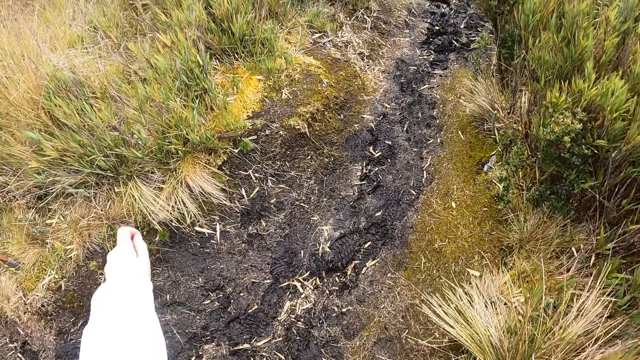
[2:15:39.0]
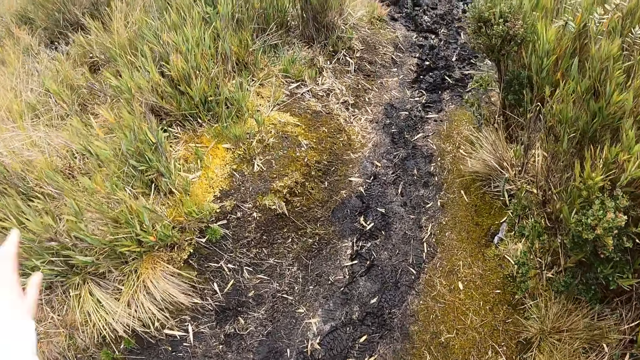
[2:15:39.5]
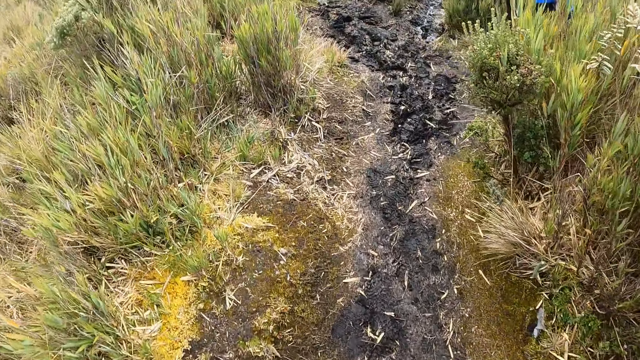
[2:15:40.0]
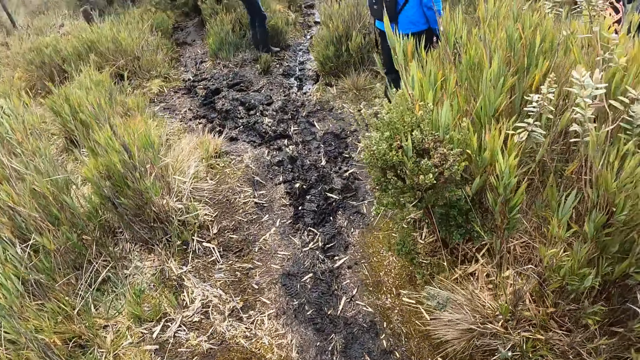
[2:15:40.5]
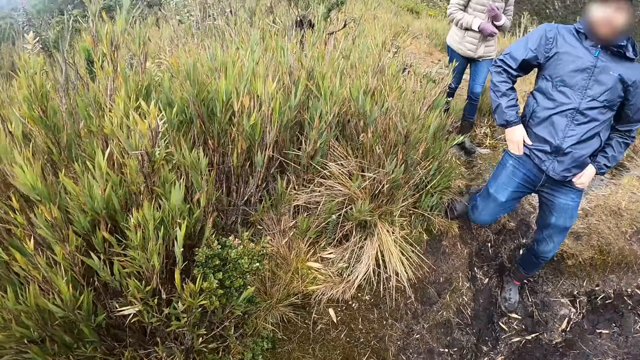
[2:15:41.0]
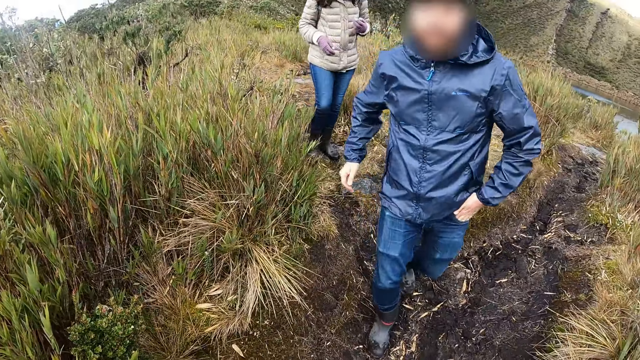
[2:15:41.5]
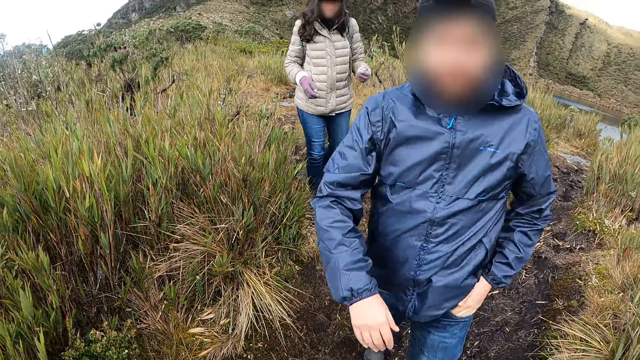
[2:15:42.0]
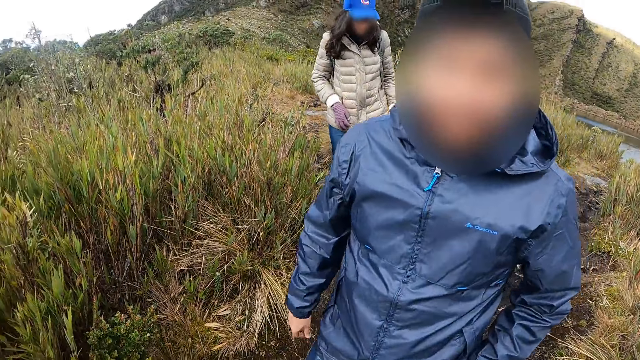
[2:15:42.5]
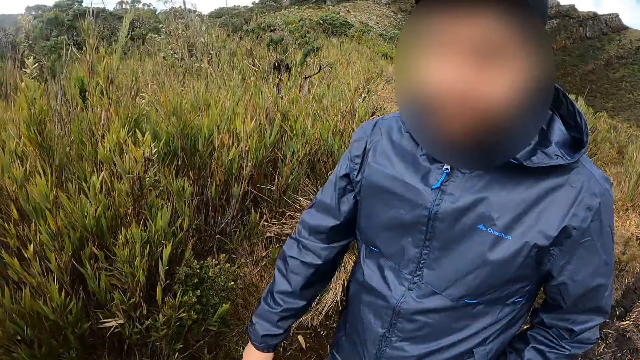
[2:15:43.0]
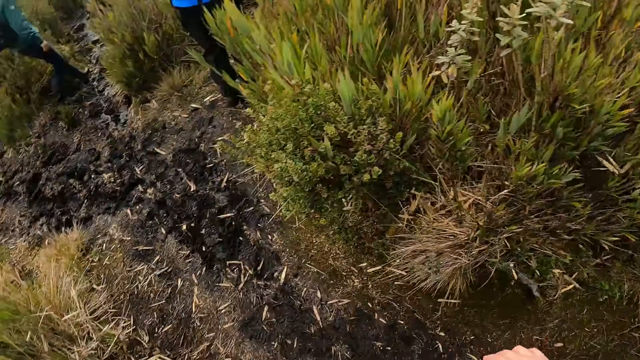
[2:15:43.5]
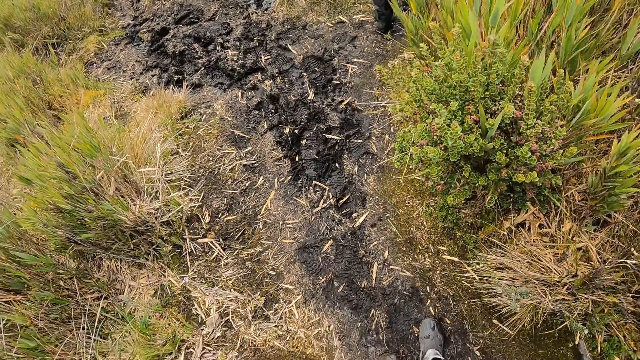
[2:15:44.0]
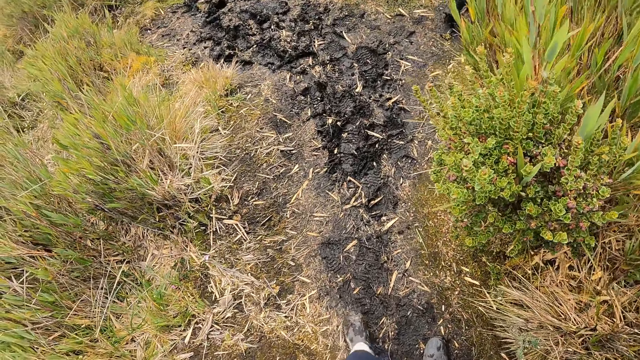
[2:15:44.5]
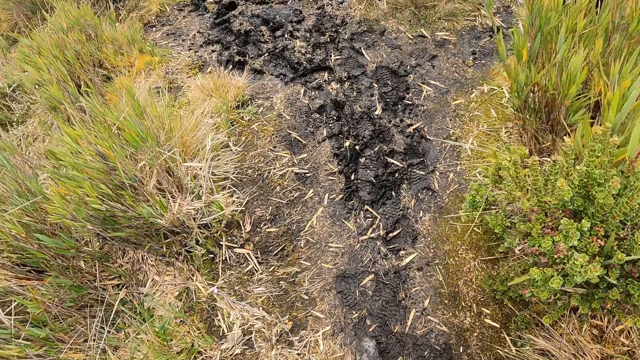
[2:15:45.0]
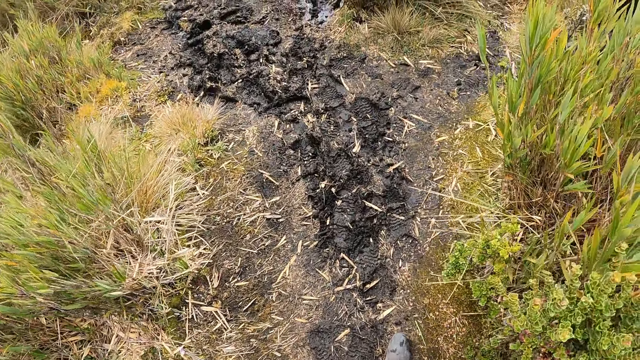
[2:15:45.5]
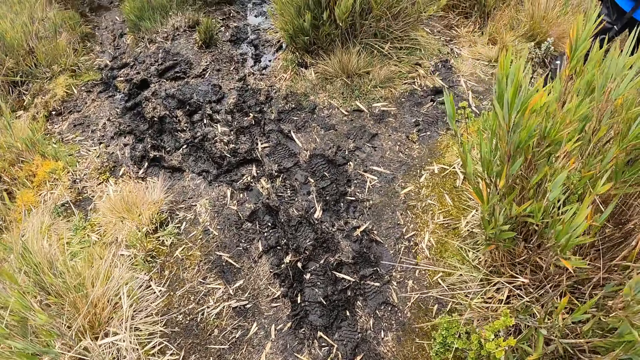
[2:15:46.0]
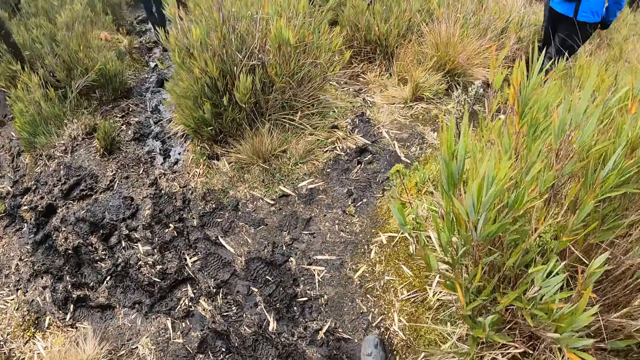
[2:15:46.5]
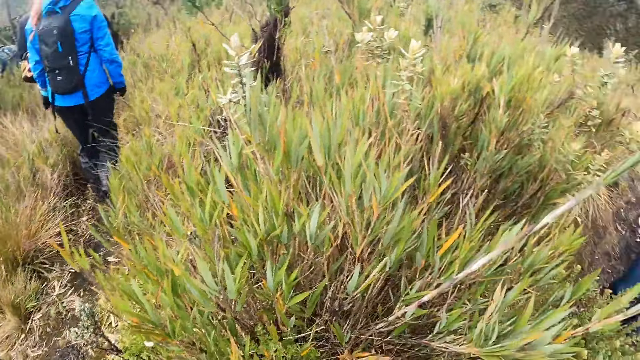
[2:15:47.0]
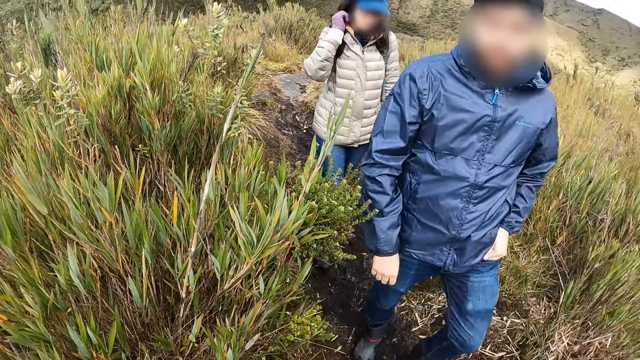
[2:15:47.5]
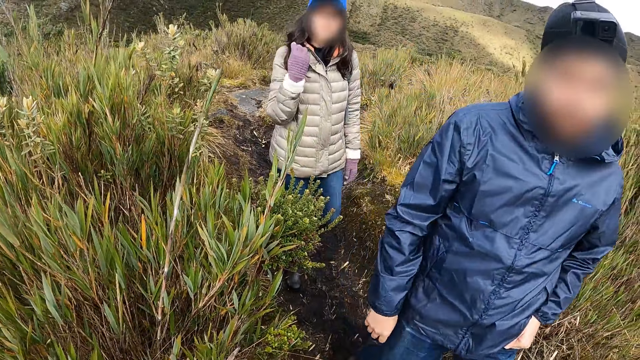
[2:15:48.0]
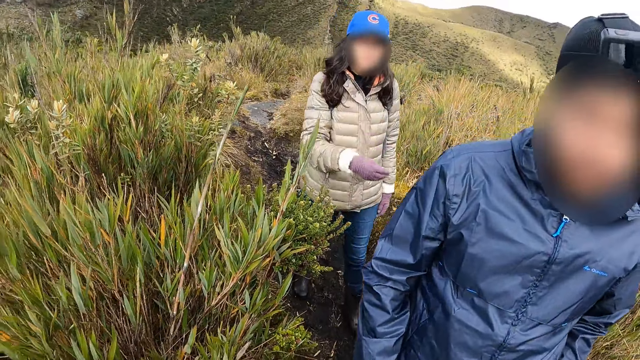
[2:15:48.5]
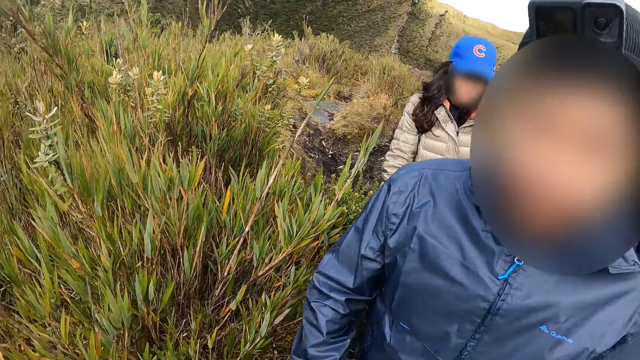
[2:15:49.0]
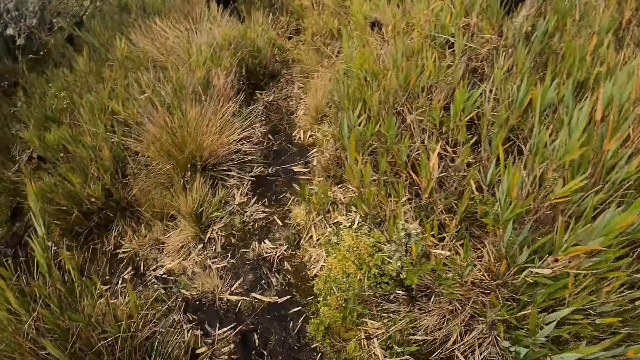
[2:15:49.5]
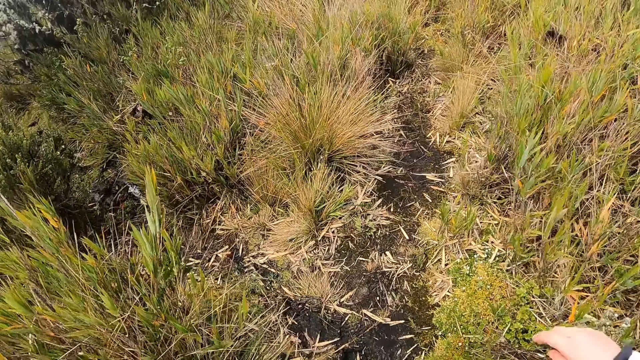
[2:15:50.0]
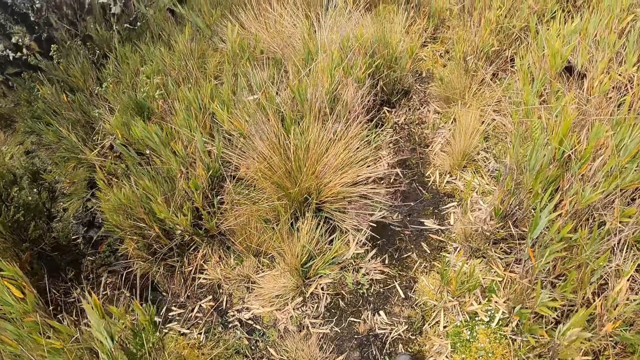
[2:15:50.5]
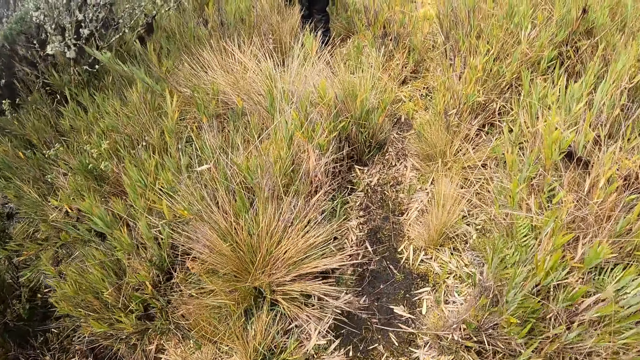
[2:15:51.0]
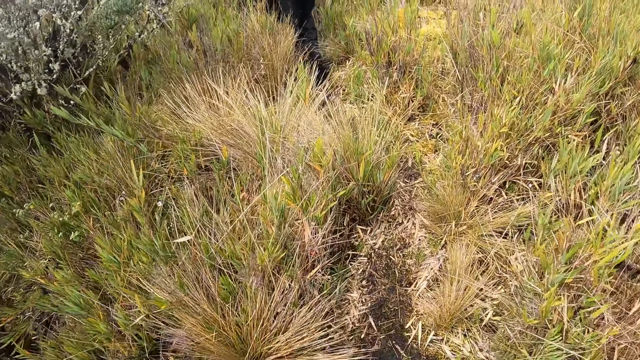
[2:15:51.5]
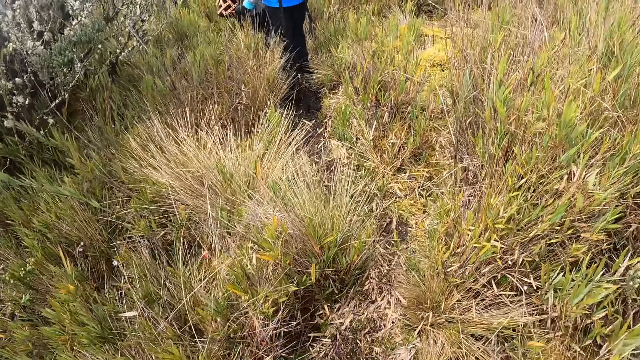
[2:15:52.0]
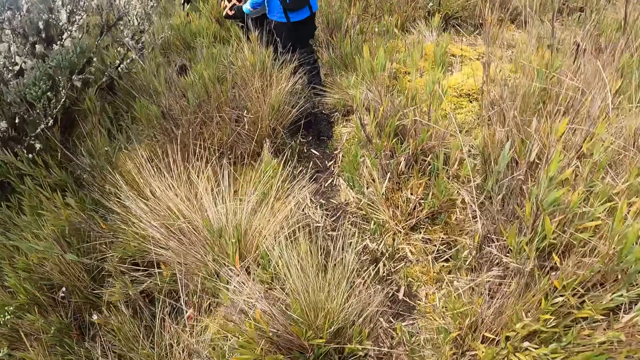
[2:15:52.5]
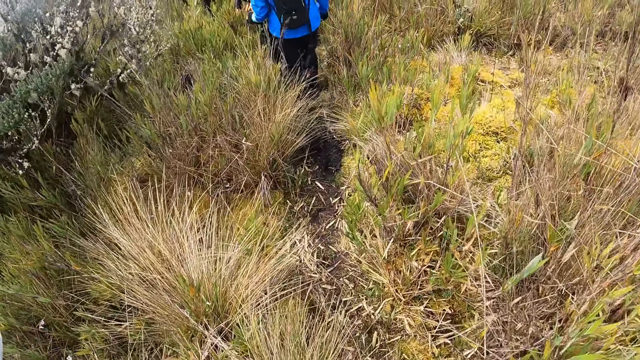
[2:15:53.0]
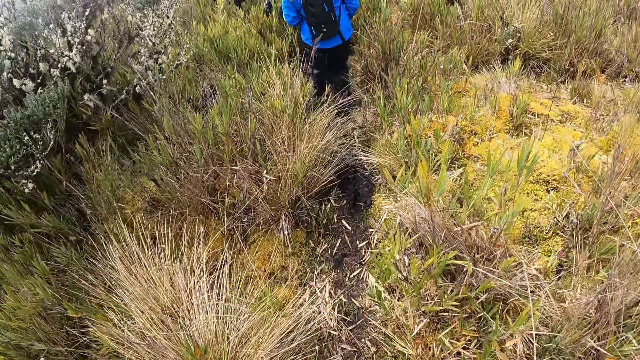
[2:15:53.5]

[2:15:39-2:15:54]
The camera wearer turns to the colleagues. They interact with a man. They look at a colleague. They look at the ground and walk on the ground. They turn to the colleagues. They interact with another man. They interact with a woman. They look at the ground and walk in the bush.

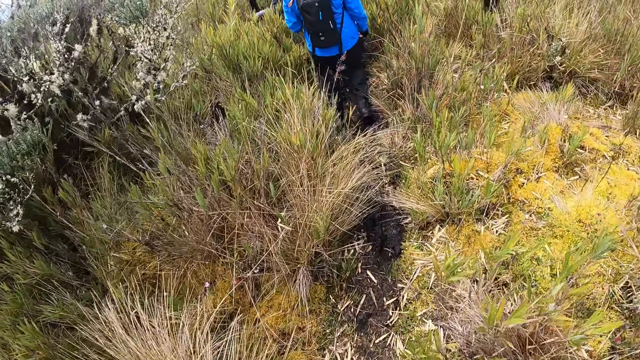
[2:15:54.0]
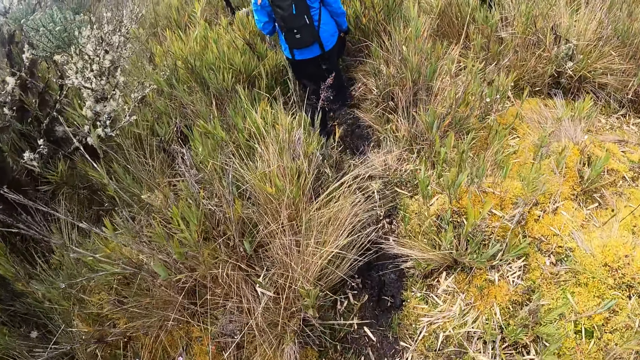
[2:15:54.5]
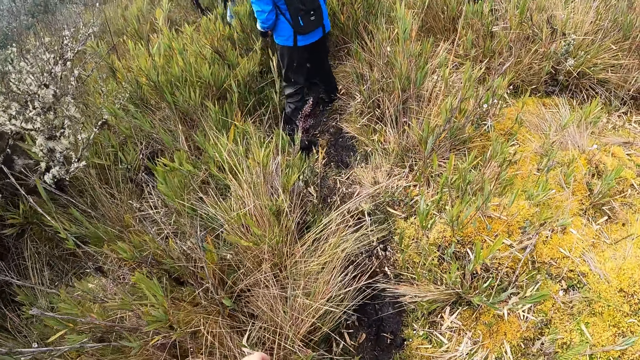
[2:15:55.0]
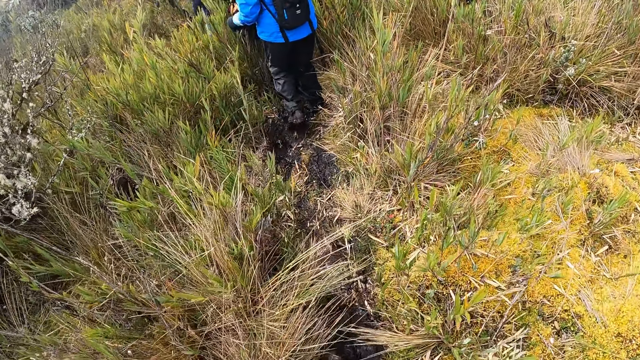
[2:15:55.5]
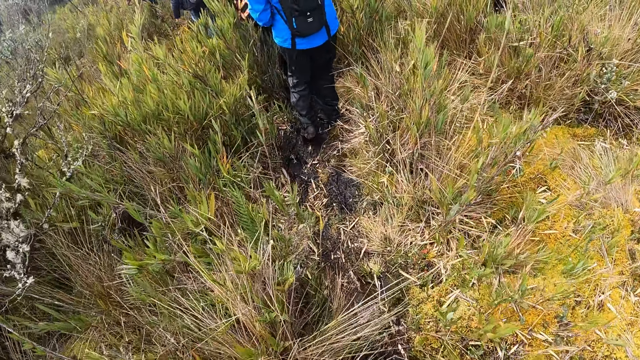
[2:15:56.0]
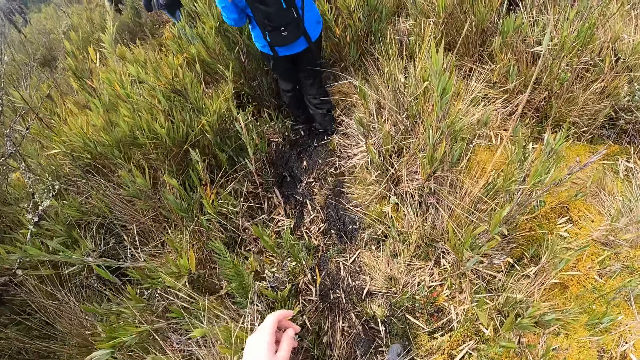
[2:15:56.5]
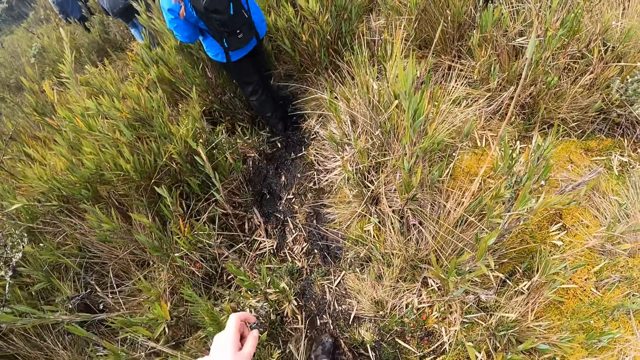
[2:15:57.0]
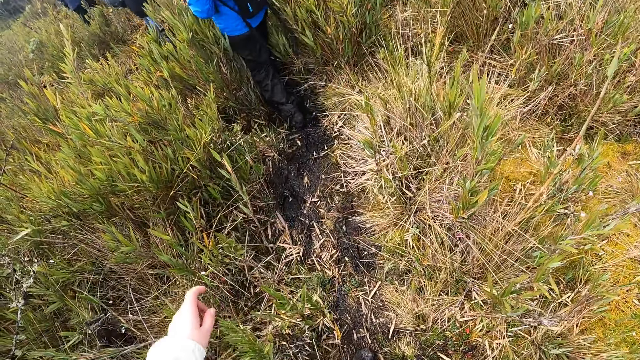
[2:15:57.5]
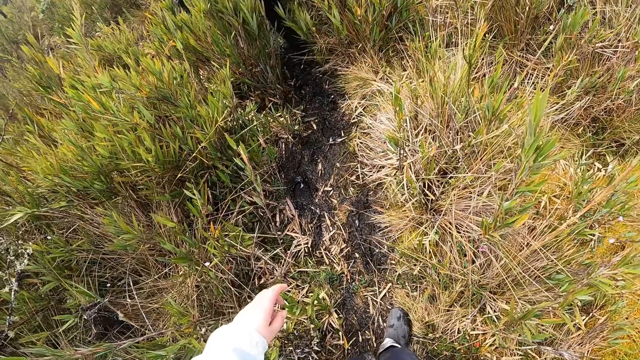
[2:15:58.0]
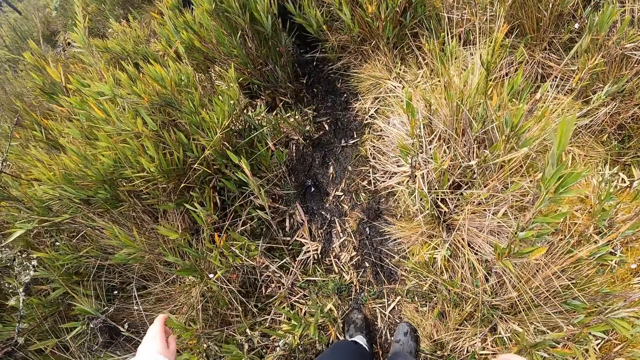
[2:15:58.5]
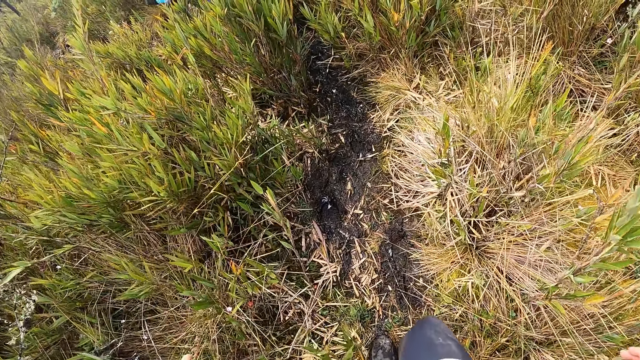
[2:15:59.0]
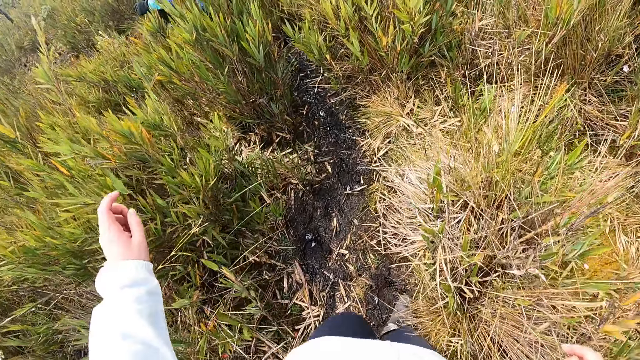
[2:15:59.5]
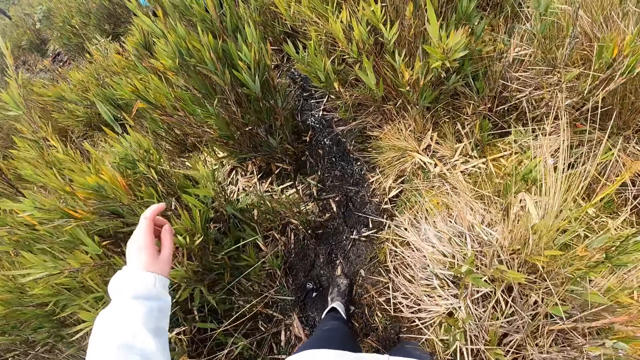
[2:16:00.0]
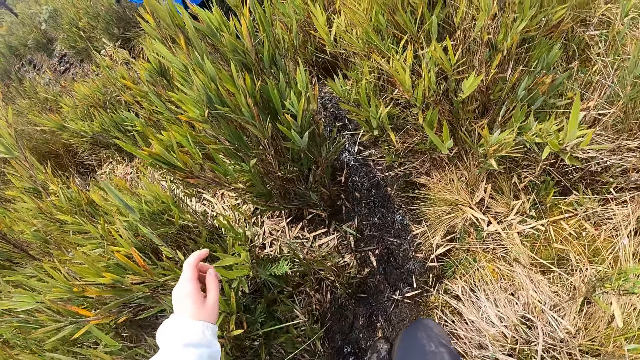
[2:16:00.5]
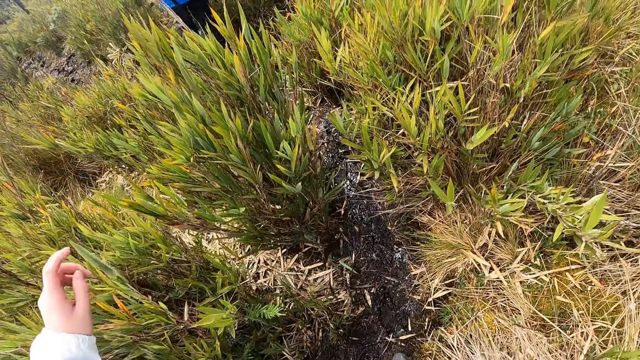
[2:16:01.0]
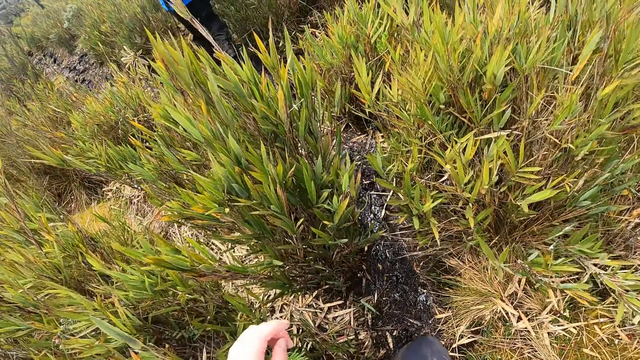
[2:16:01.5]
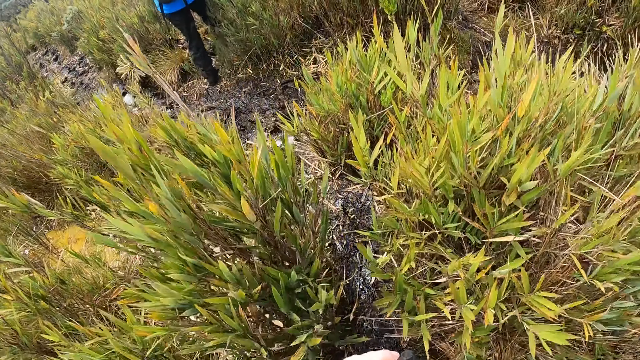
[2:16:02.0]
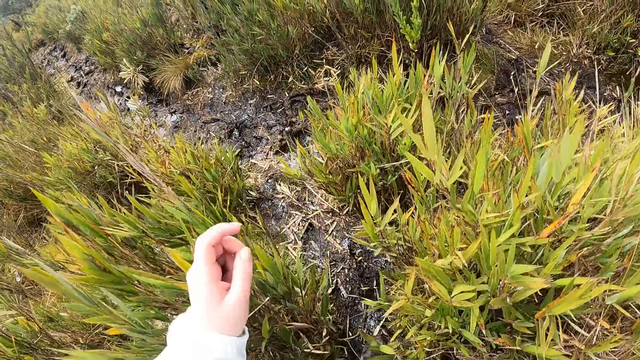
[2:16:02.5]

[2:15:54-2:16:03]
The camera wearer moves the left hand.
